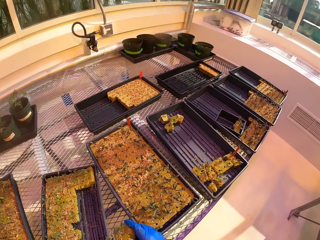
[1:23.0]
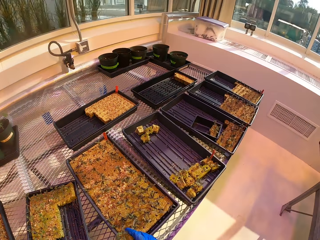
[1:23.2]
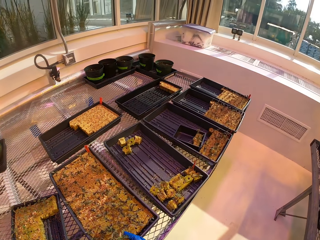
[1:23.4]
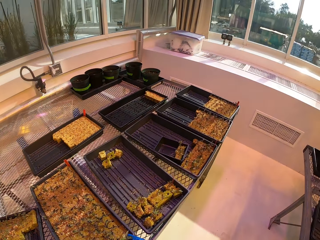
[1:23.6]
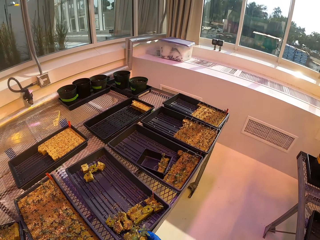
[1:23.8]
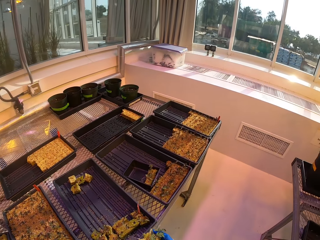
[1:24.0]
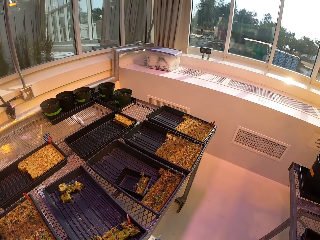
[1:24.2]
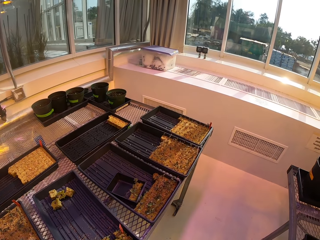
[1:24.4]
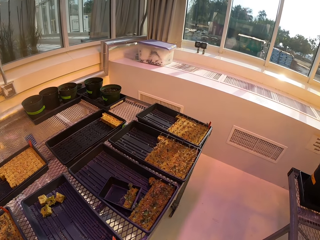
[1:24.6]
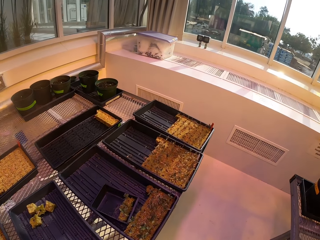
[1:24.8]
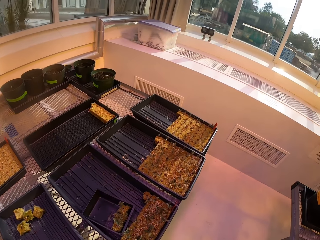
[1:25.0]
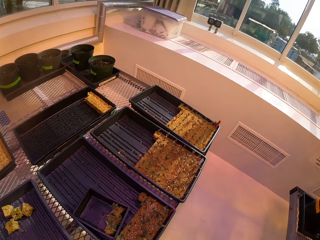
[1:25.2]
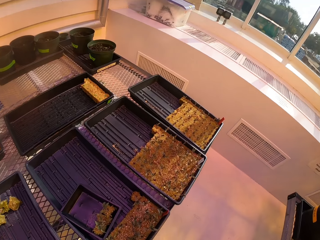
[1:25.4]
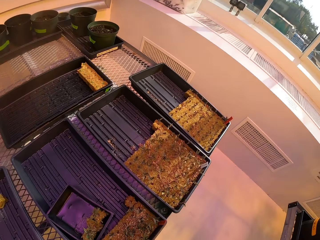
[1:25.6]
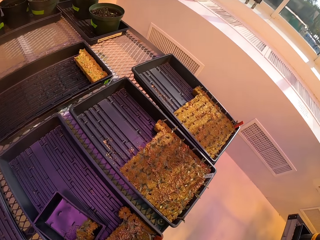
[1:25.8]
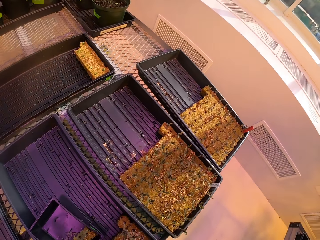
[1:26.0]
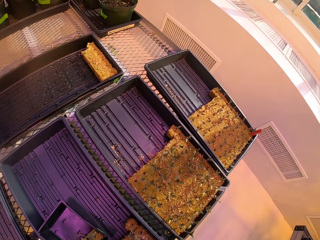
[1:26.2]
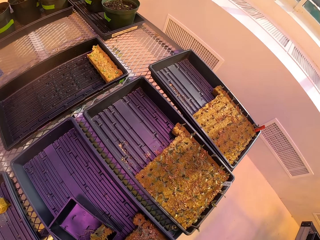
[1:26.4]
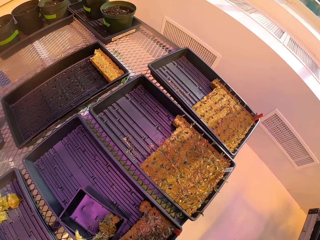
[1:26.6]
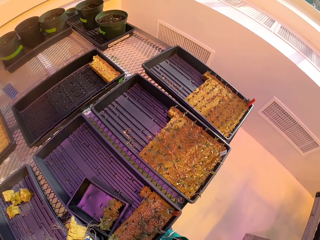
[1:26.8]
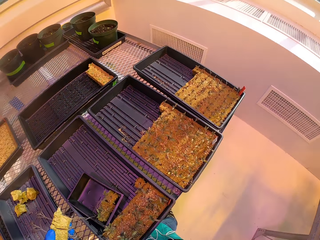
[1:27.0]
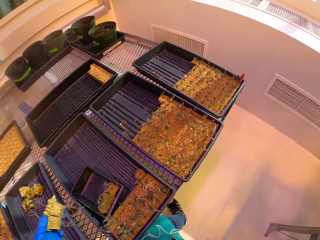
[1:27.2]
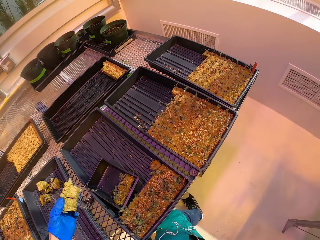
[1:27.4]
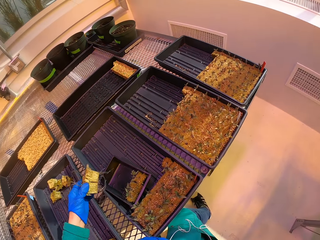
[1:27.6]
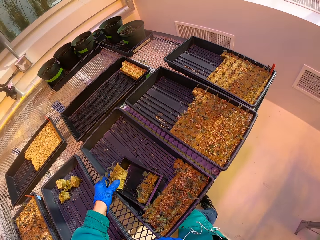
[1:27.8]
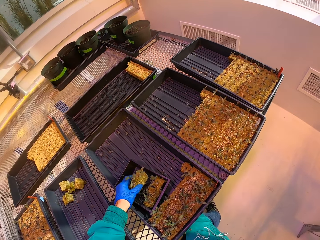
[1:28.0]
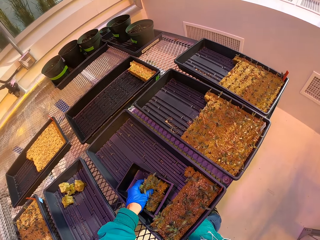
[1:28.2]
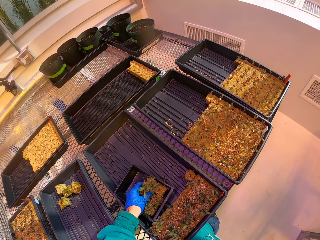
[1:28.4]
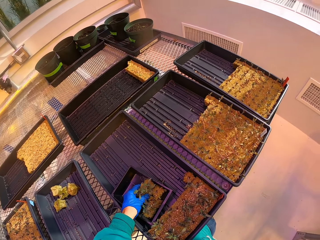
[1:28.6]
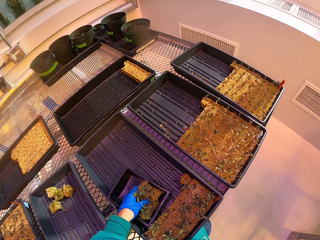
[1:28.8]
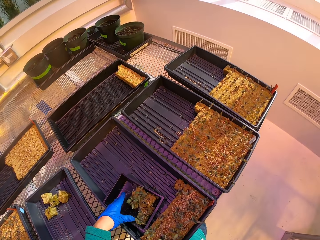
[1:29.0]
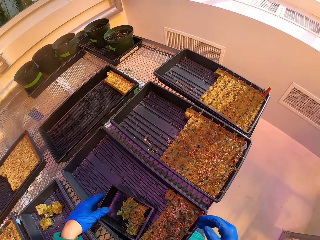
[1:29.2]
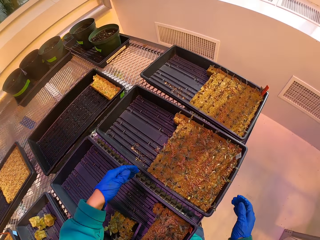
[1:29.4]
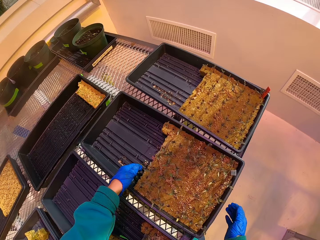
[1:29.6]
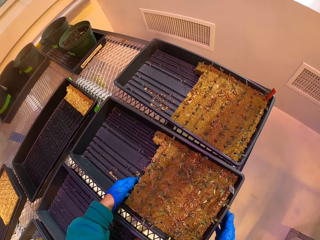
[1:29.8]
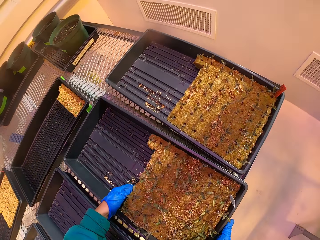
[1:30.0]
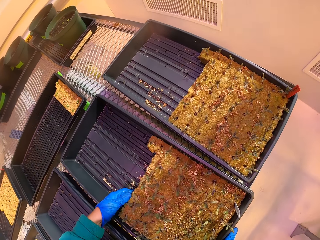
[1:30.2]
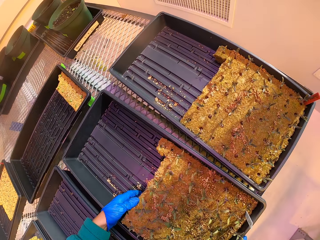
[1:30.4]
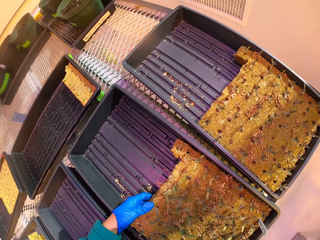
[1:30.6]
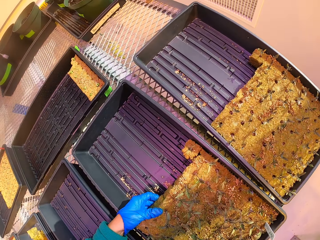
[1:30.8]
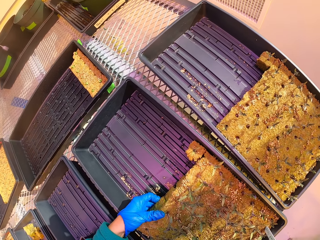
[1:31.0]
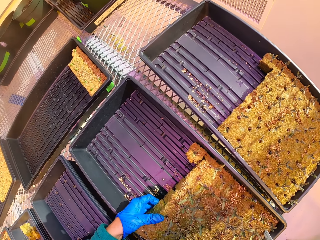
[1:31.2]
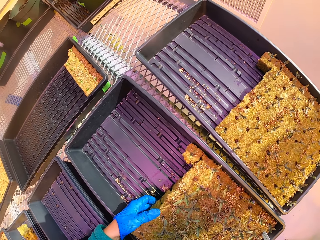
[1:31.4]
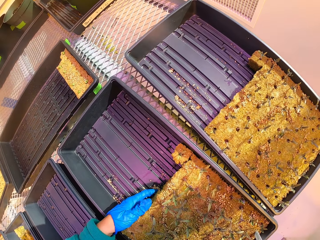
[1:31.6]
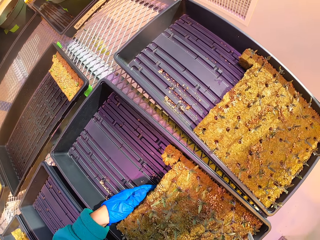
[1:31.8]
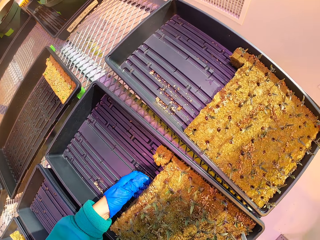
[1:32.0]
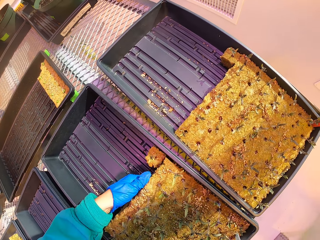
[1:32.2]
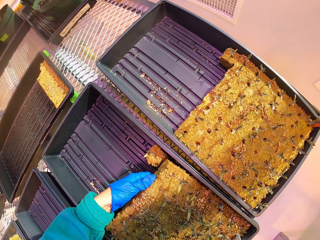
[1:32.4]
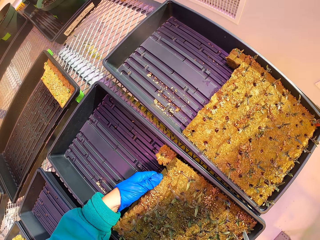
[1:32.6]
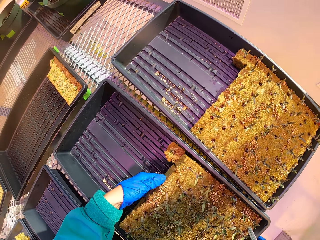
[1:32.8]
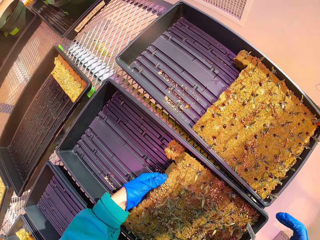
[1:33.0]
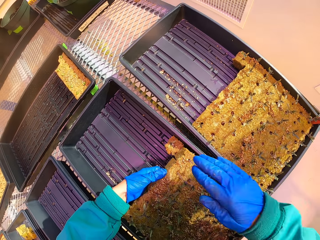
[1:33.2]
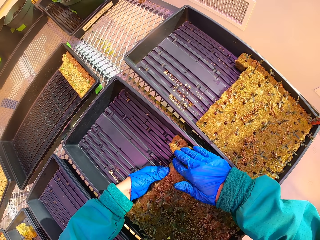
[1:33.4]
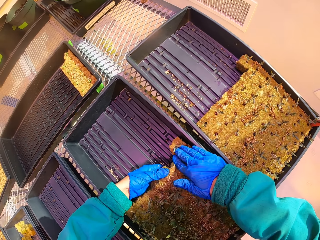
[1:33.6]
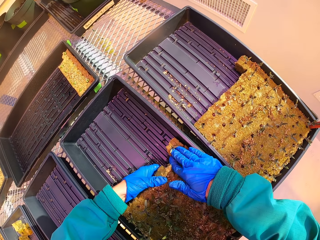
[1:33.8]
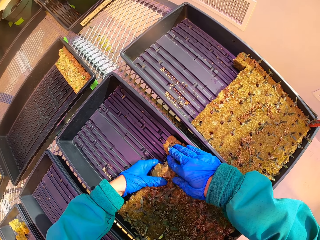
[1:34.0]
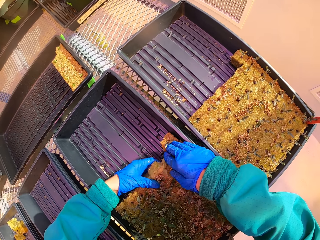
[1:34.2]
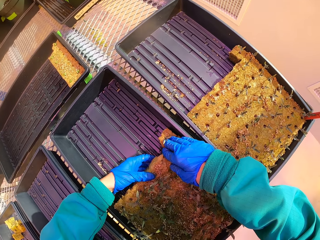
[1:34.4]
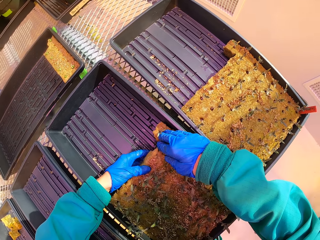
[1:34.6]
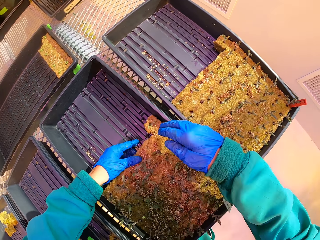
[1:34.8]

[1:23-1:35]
The camera wearer touches the plants.

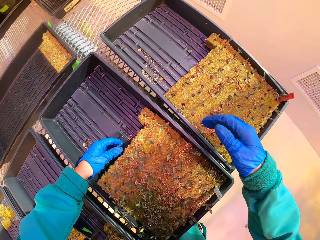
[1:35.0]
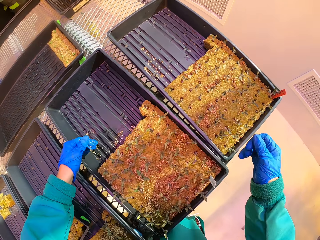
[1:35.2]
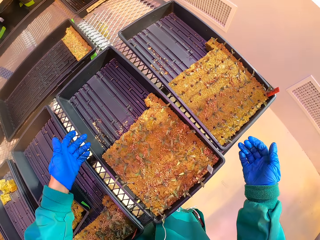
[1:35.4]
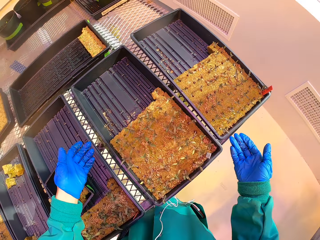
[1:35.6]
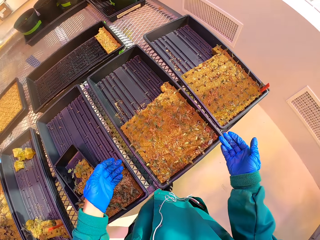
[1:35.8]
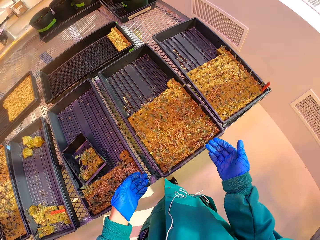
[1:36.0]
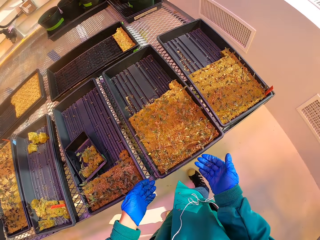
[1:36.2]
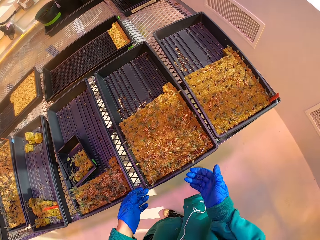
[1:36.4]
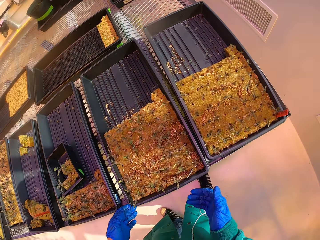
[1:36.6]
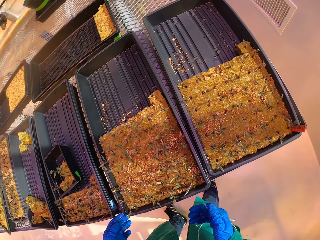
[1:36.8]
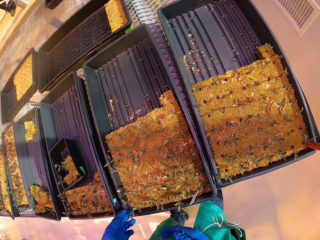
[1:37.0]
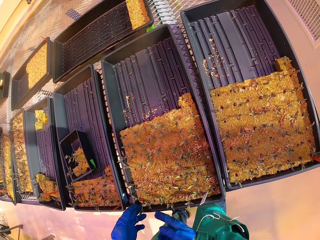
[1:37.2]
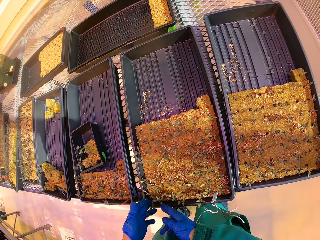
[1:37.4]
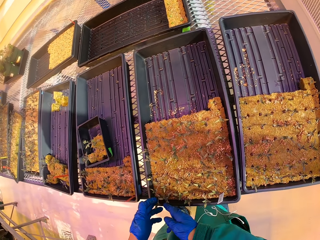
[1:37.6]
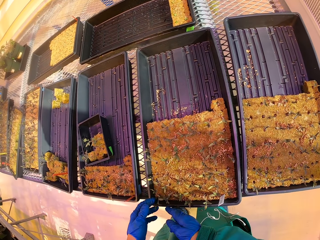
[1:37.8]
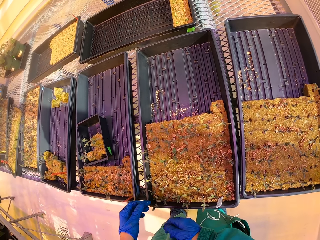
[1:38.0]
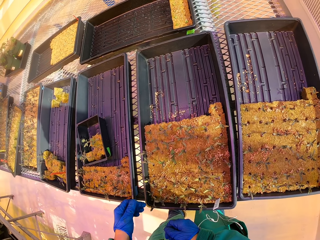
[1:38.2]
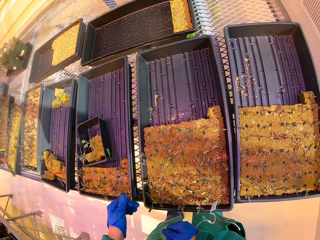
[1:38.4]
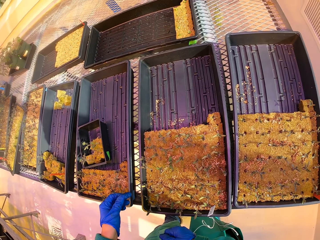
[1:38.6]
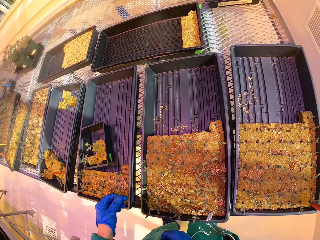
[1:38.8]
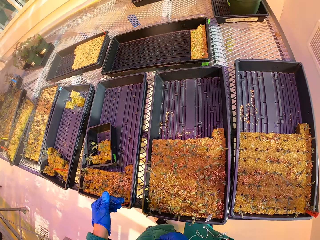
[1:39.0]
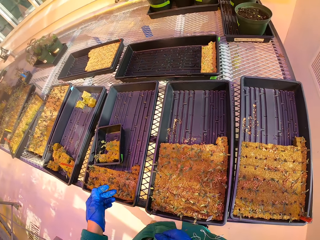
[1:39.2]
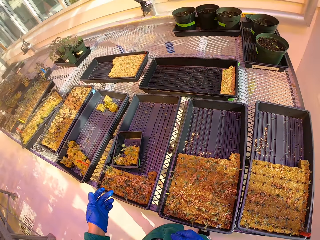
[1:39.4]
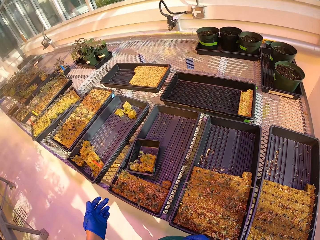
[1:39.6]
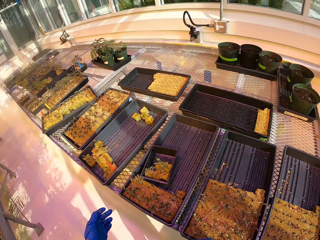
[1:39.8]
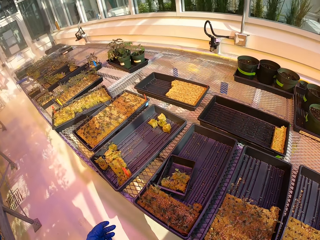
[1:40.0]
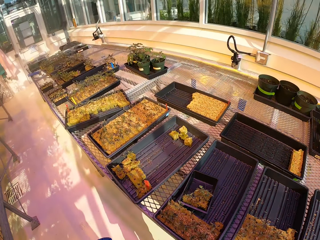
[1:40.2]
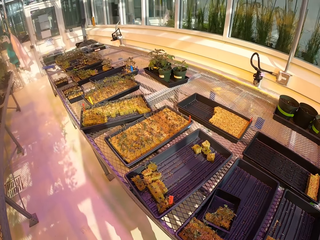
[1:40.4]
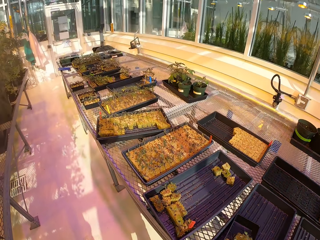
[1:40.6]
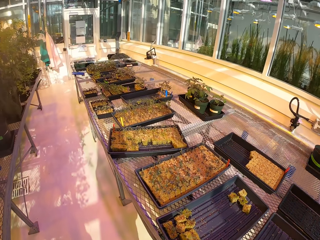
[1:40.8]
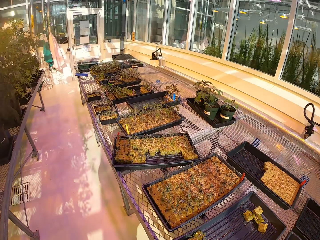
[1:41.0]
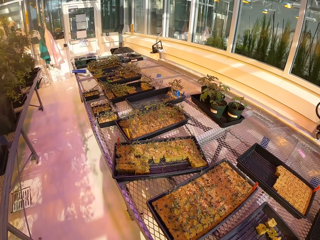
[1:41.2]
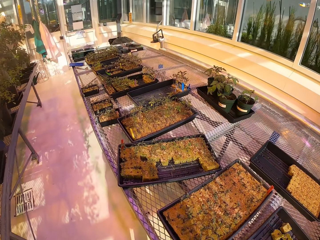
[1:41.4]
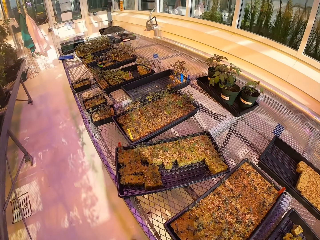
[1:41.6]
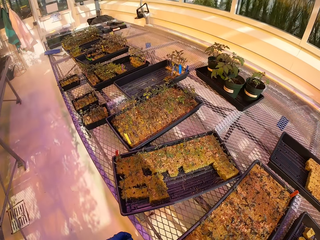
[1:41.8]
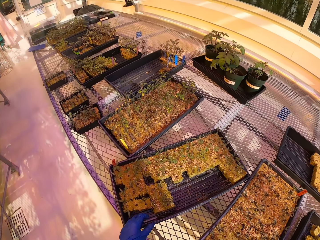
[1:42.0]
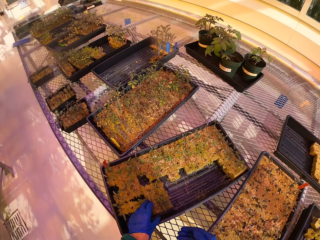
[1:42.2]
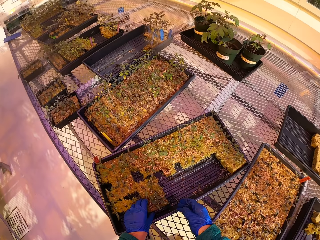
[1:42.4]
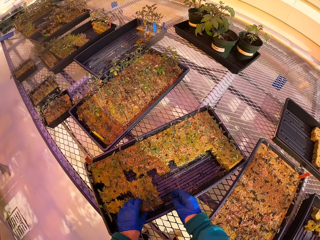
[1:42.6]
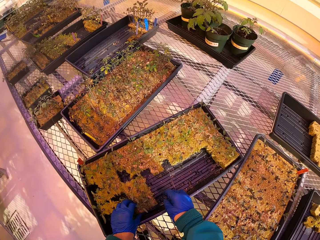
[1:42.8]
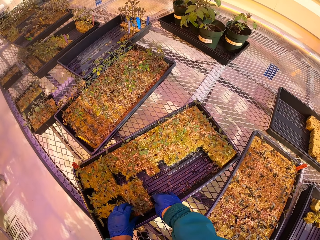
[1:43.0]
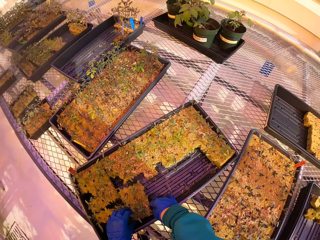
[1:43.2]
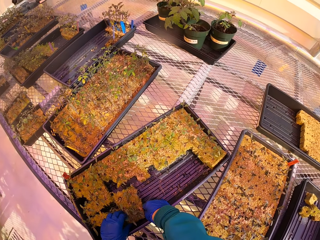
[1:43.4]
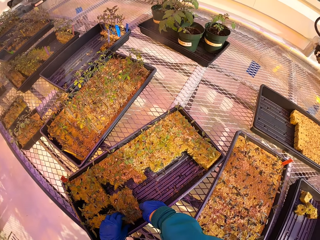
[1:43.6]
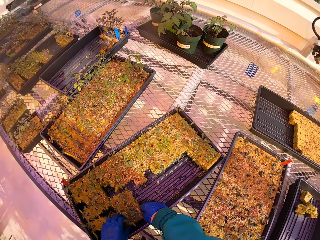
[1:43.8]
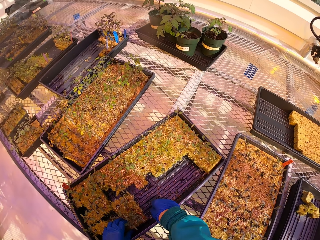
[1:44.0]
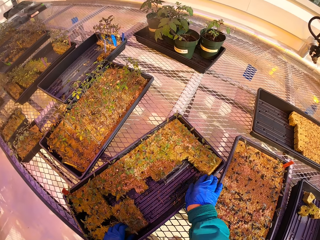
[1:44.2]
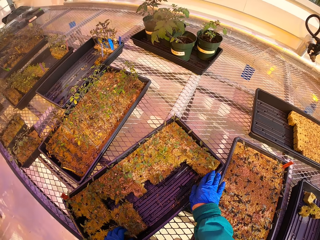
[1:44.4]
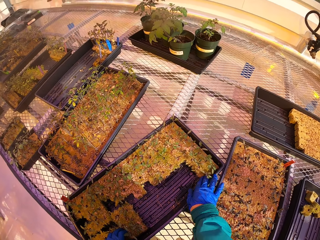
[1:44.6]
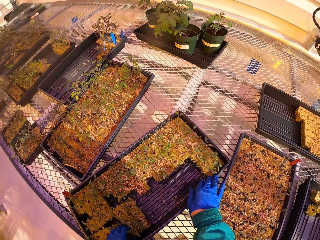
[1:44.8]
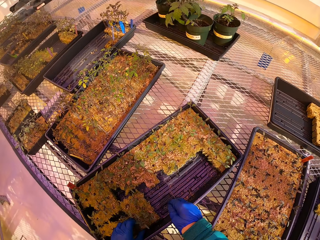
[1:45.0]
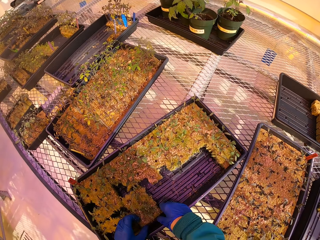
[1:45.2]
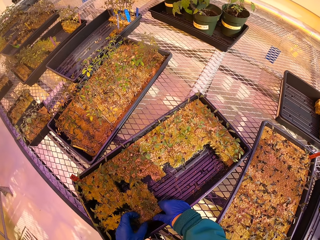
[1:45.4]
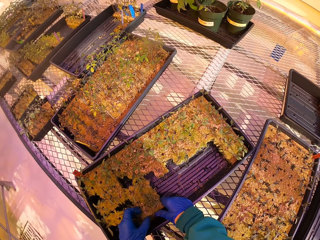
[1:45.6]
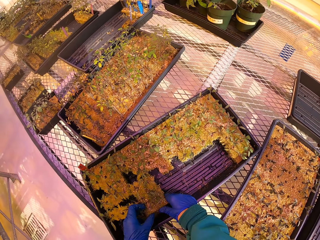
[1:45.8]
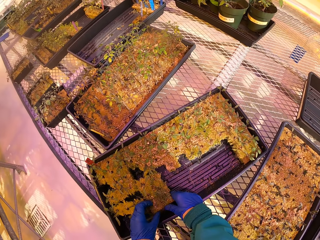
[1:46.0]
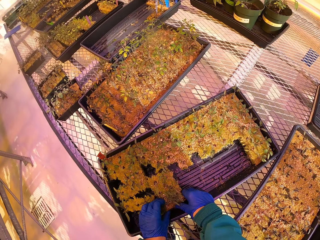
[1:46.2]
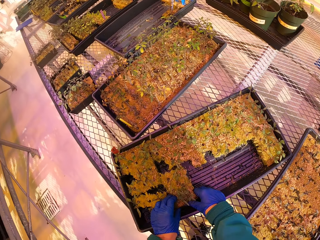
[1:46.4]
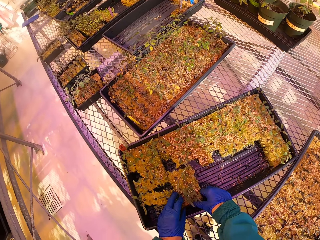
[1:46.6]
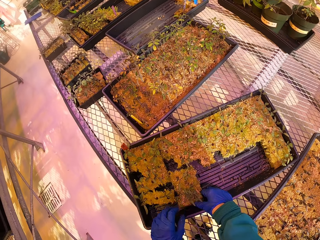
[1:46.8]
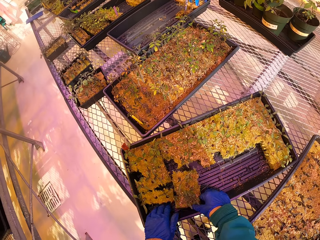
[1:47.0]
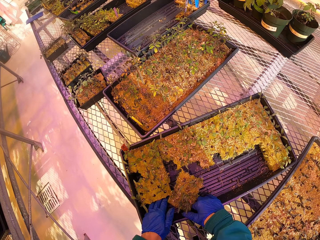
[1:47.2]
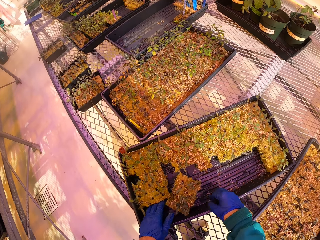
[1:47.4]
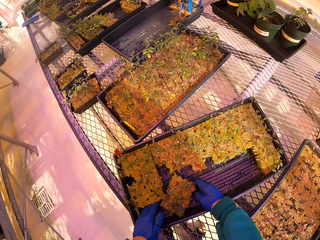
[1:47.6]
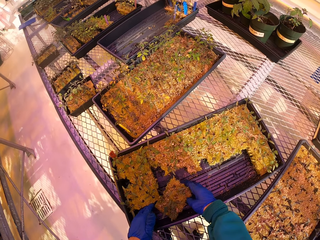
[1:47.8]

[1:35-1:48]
The camera wearer adjusts the plants in the tray.
